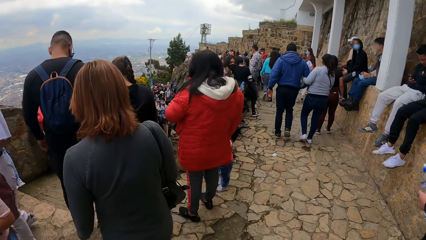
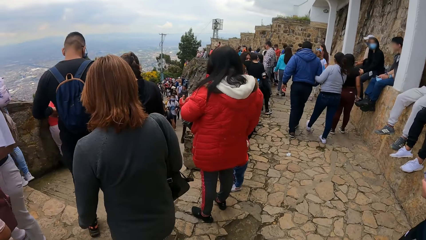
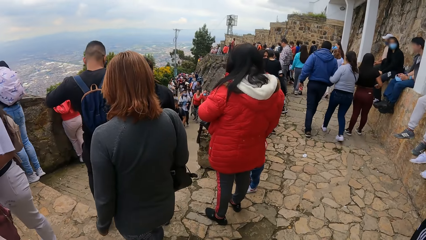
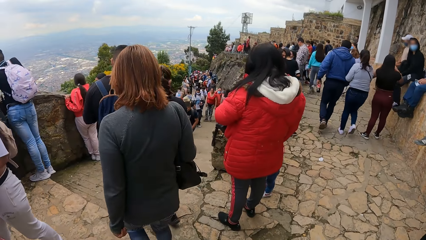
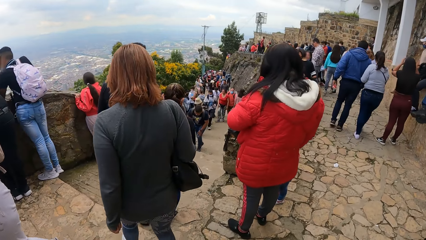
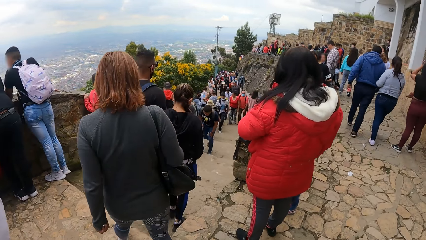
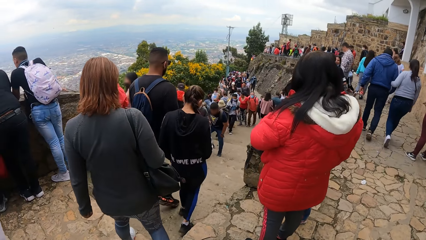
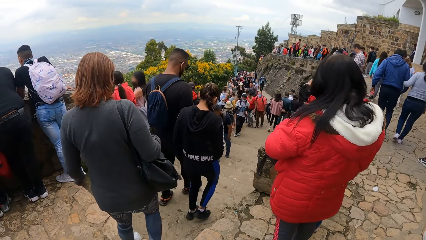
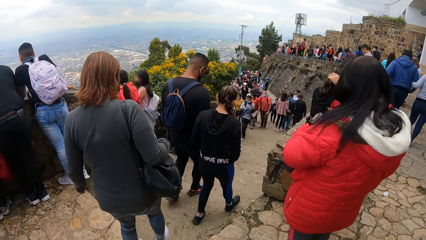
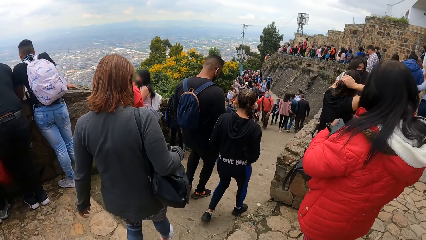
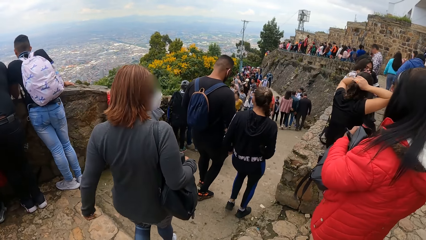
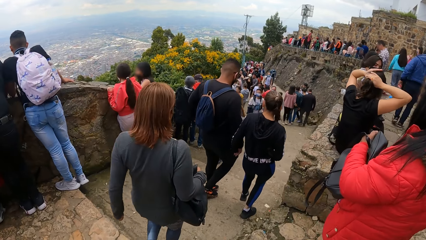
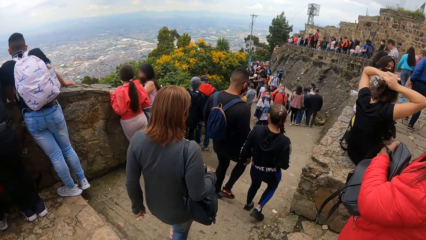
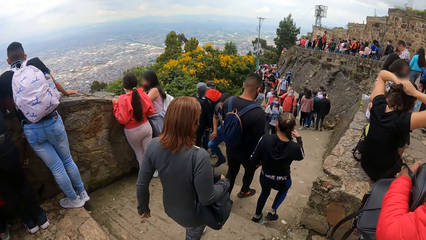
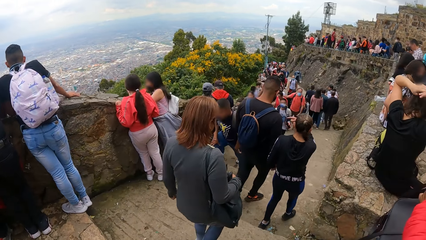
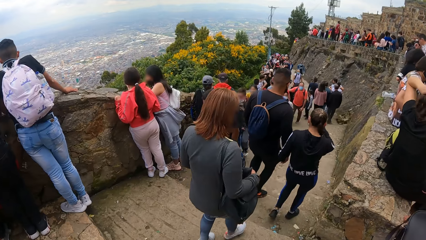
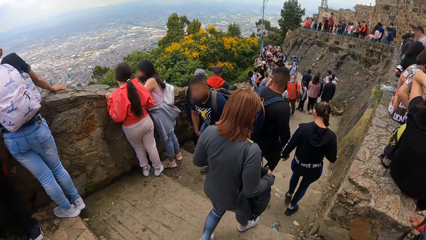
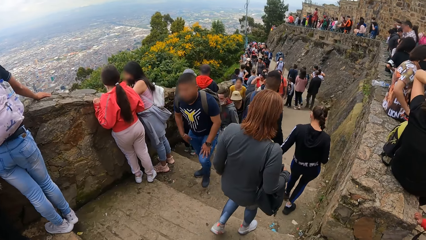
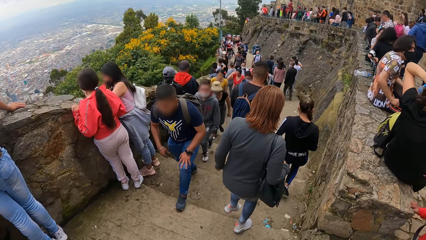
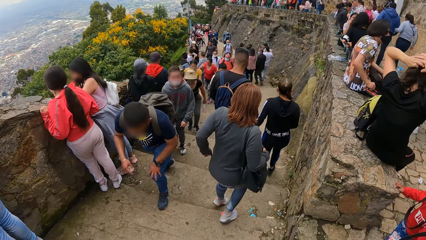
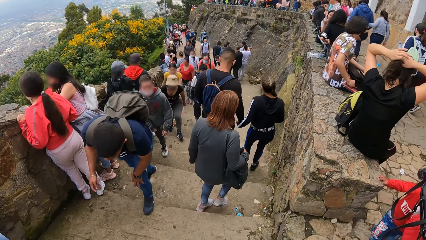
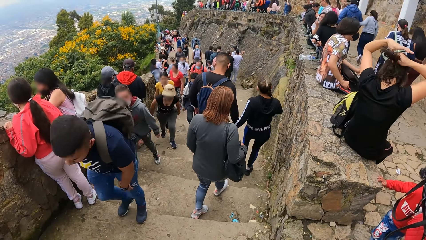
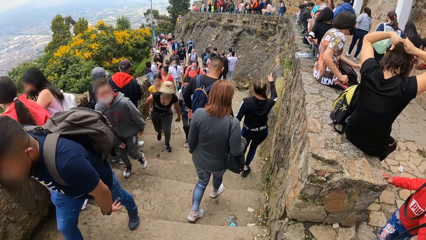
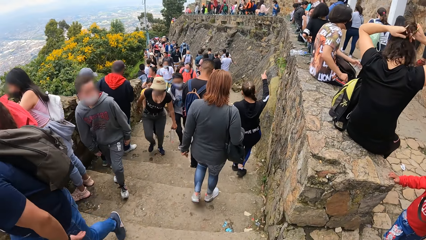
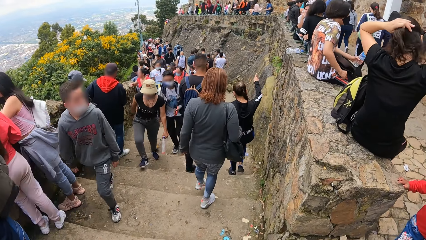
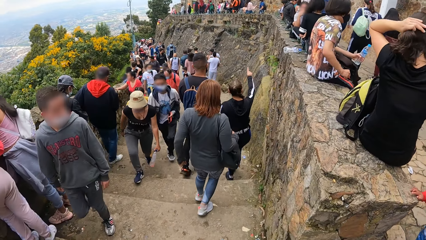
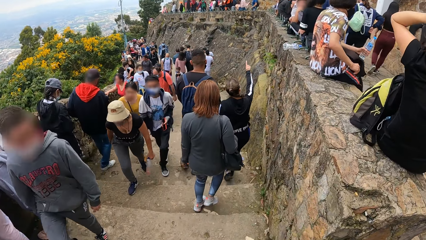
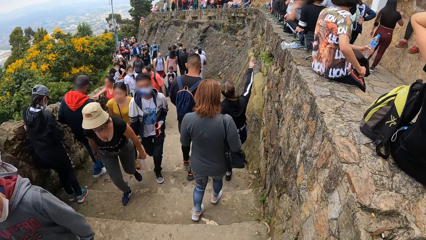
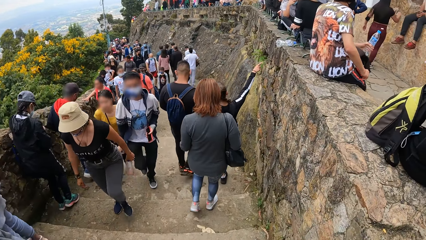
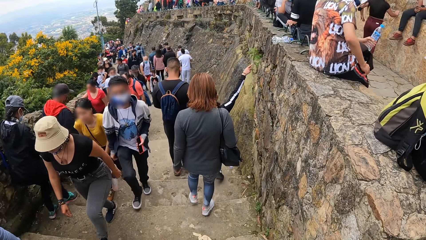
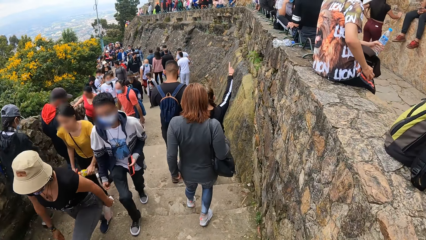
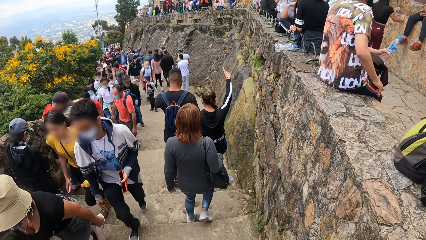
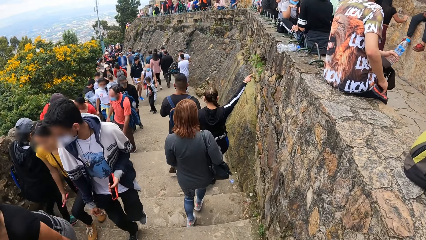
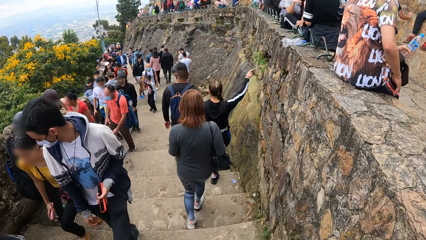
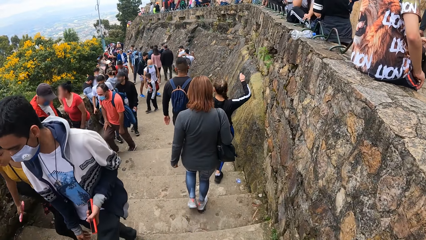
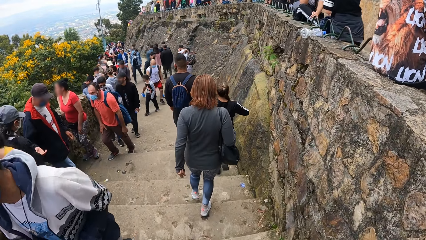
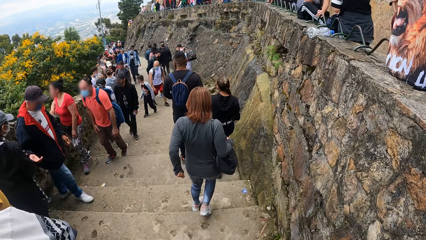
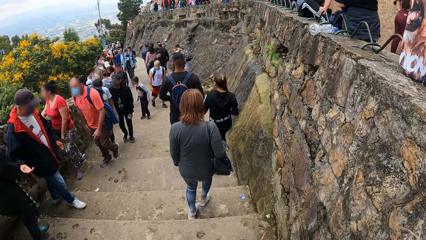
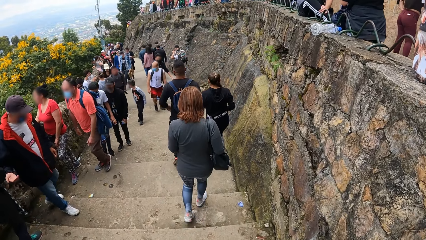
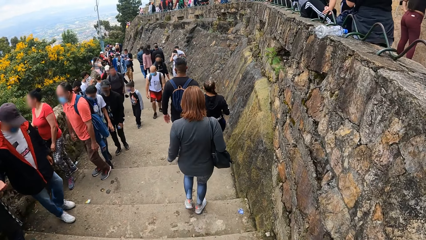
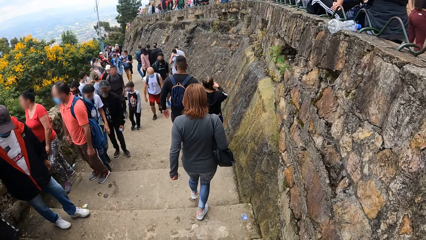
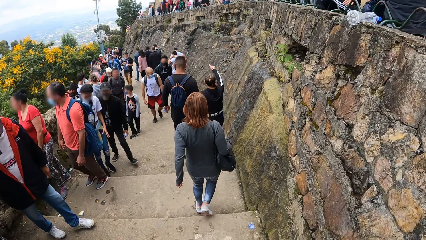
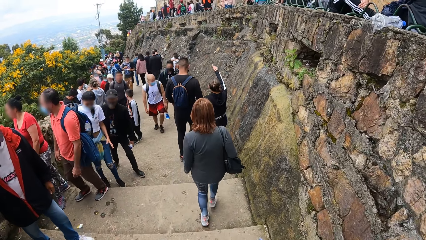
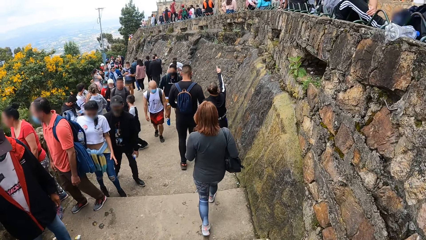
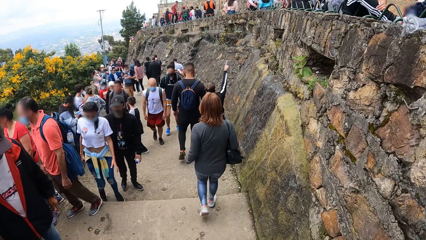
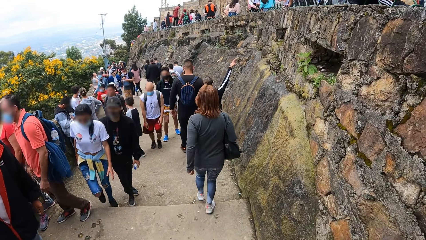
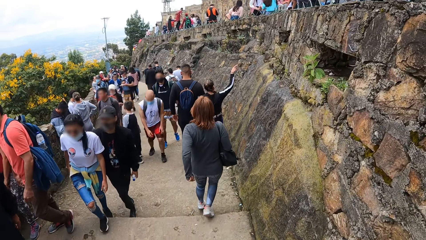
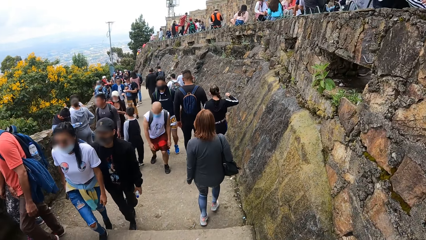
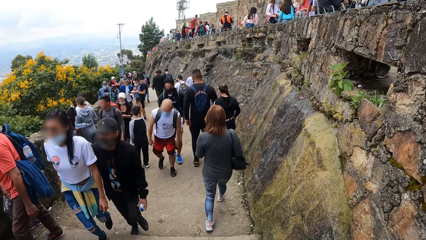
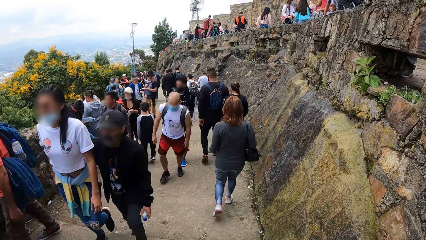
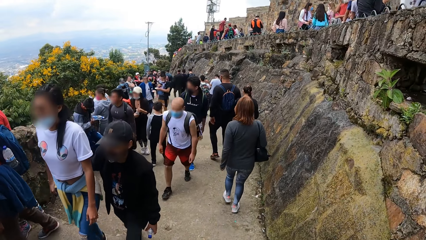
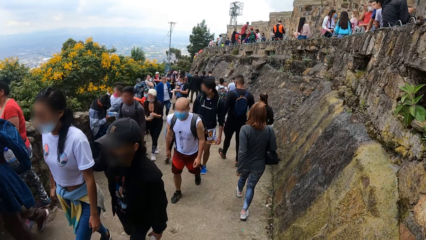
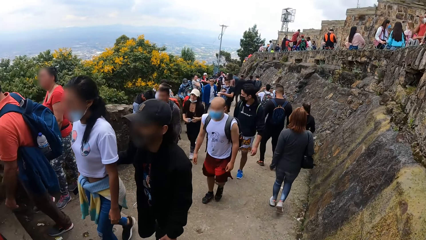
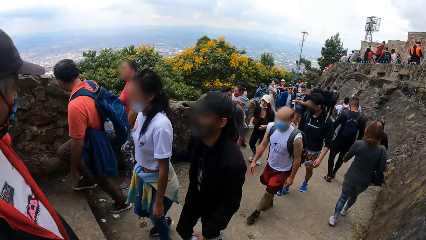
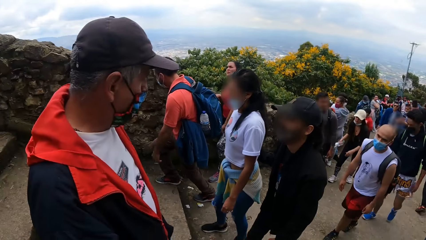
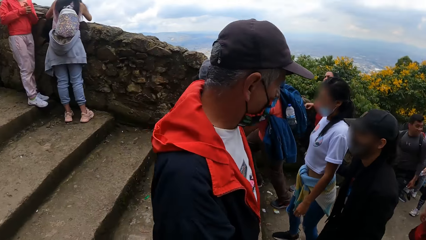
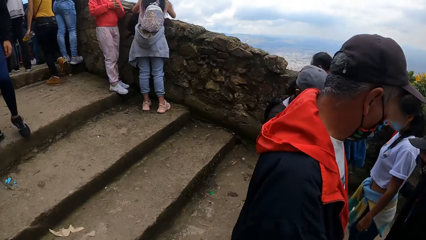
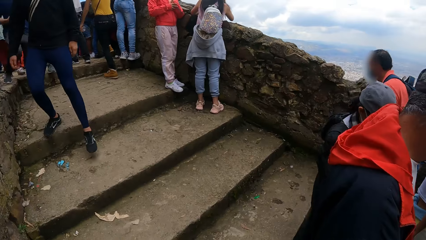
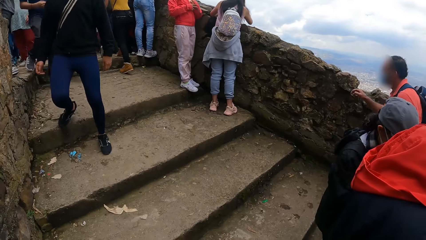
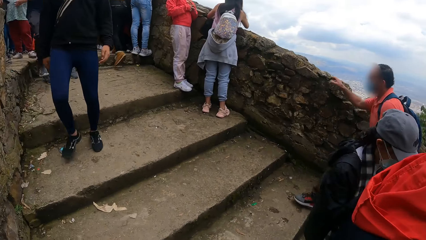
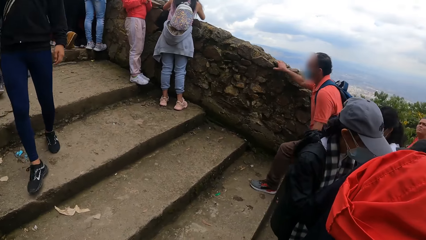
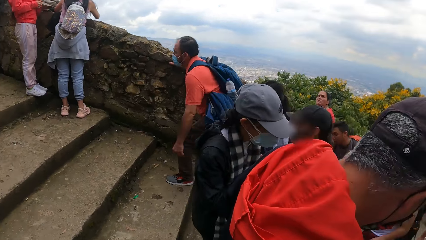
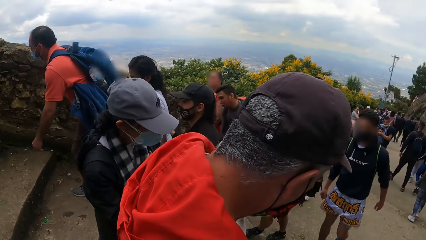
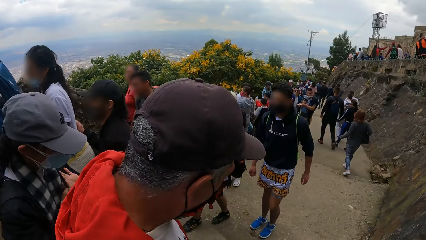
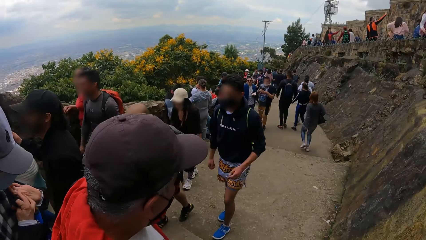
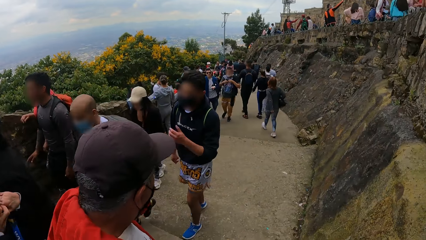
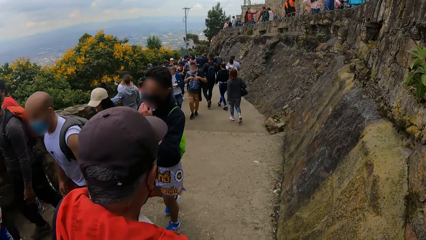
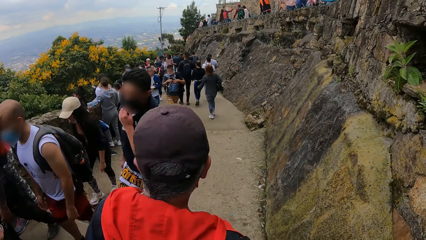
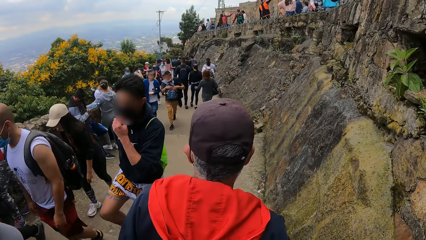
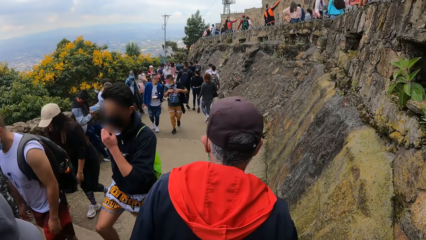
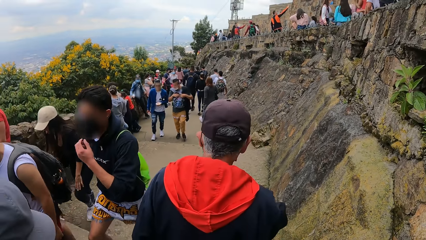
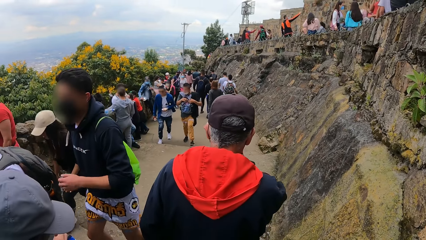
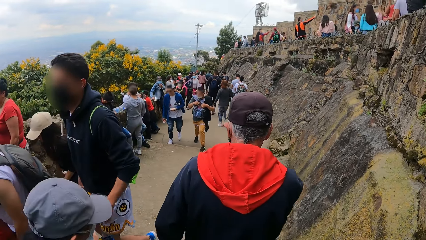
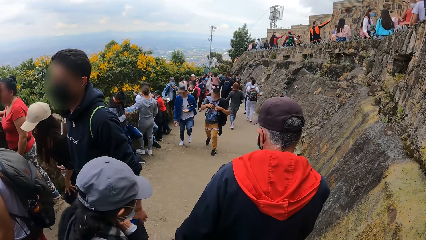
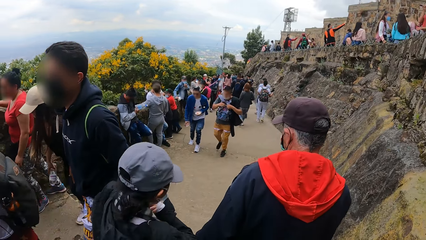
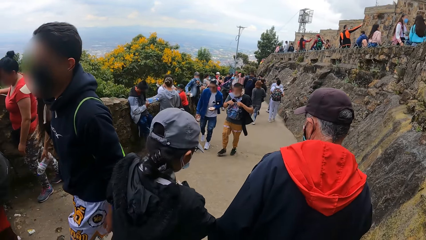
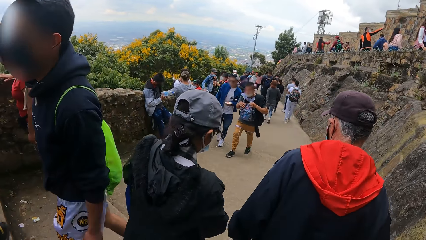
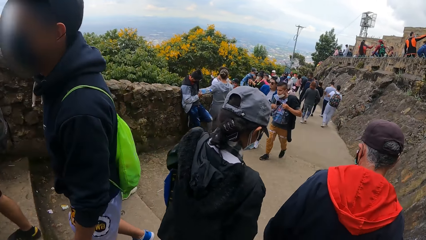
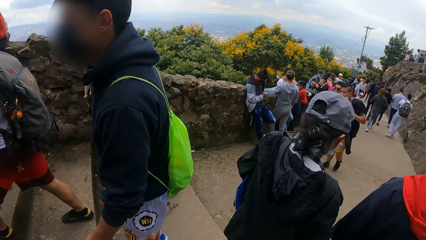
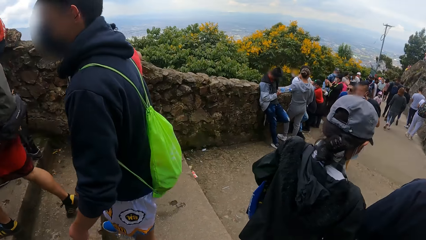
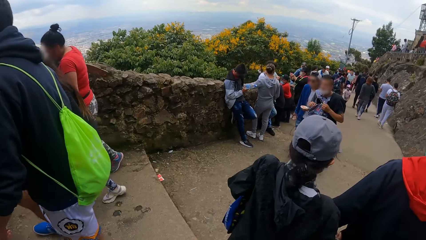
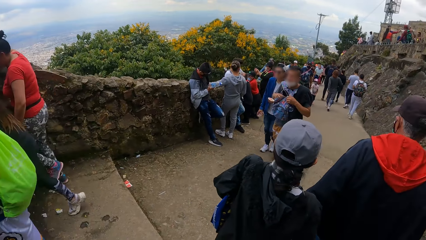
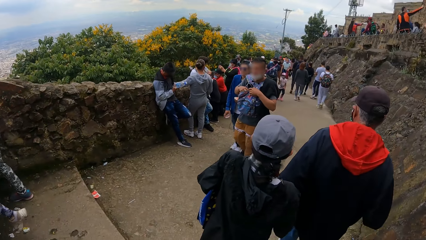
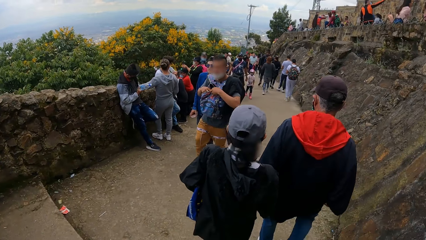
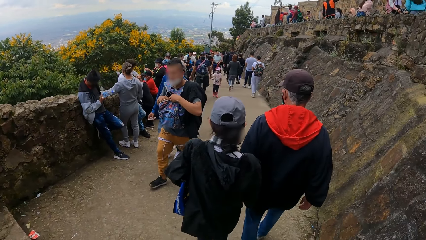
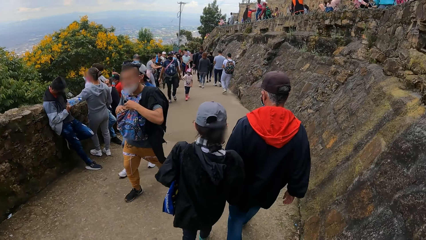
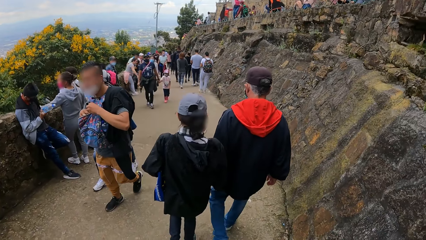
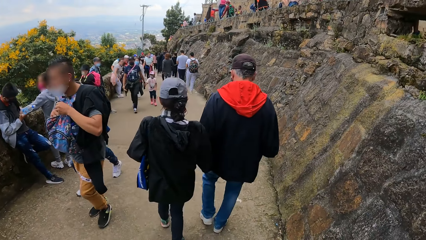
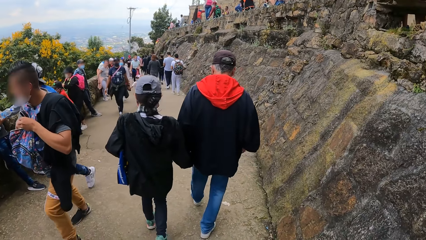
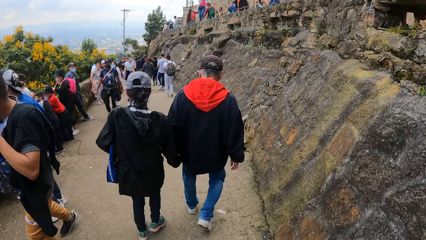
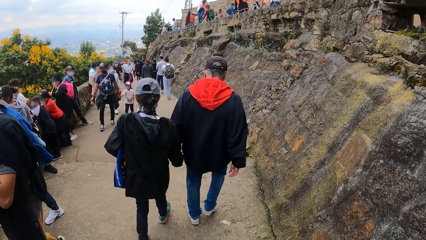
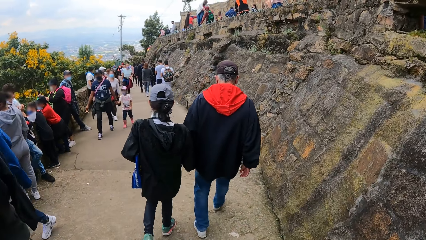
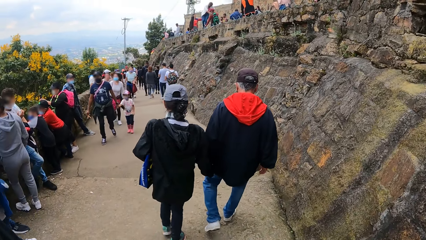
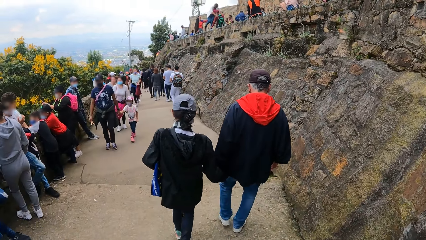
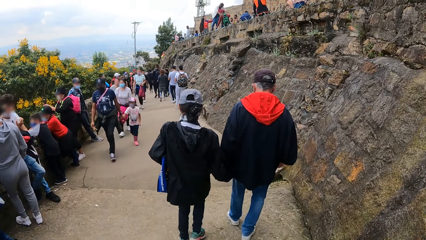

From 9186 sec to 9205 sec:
The camera wearer walks down a flight of stairs. They walk down the outdoor stairway.
